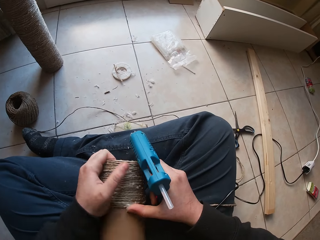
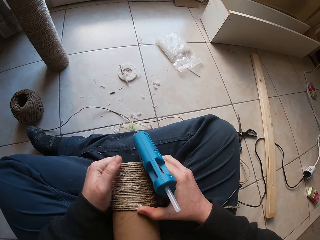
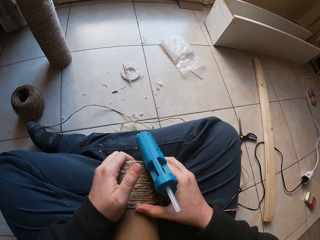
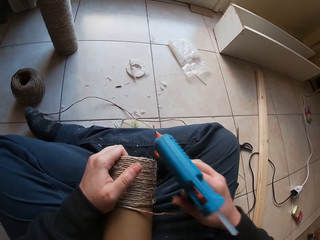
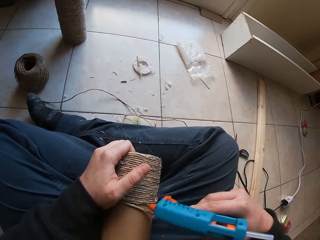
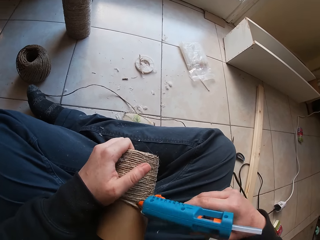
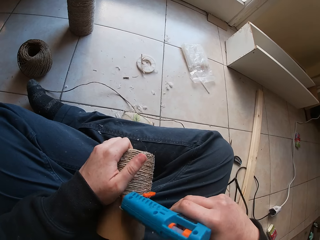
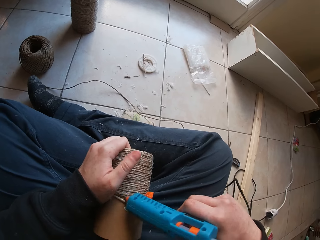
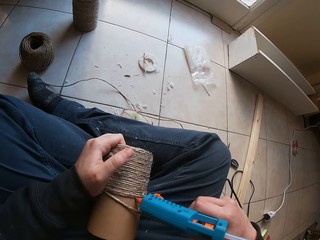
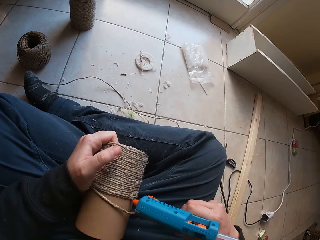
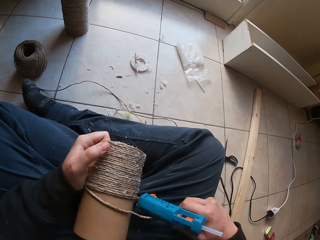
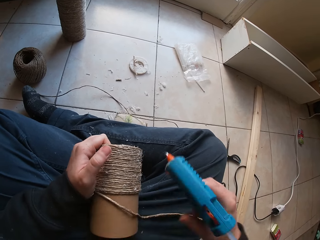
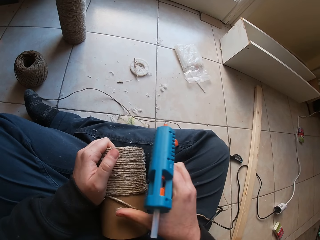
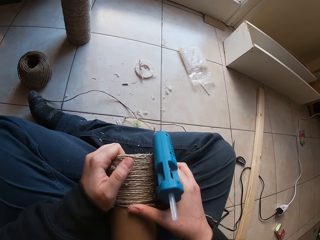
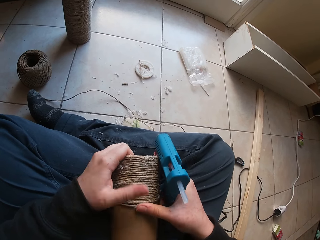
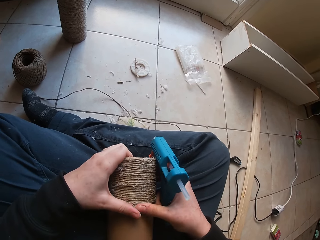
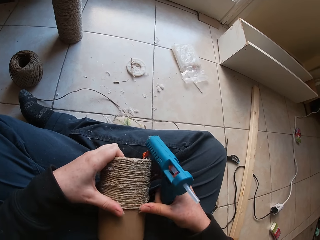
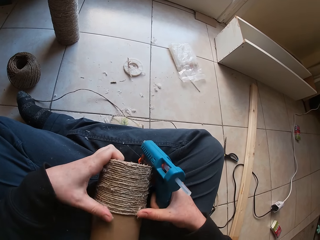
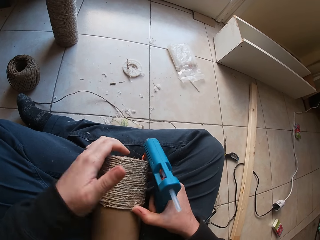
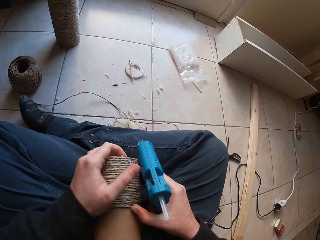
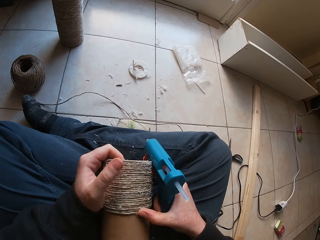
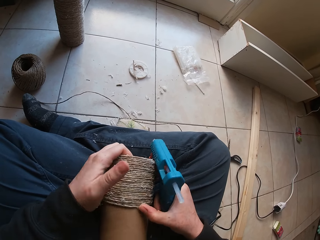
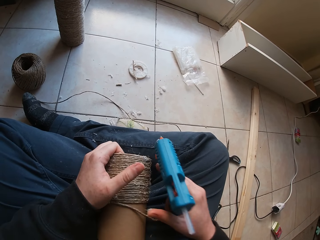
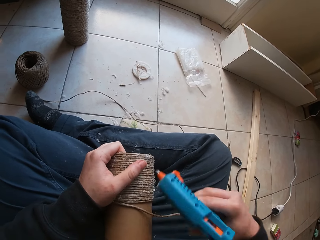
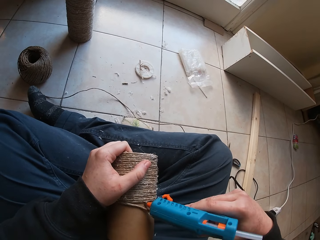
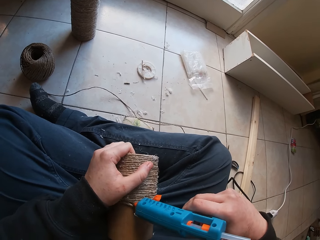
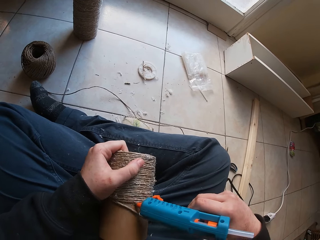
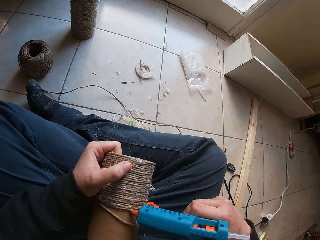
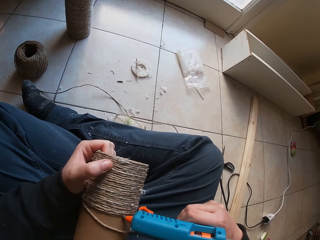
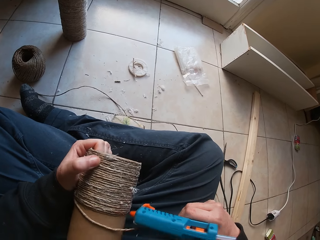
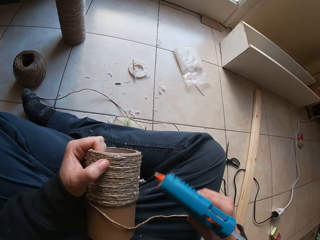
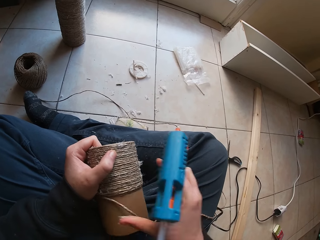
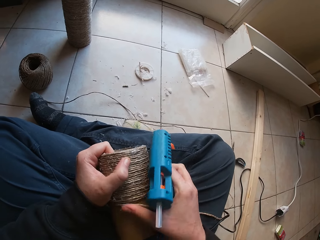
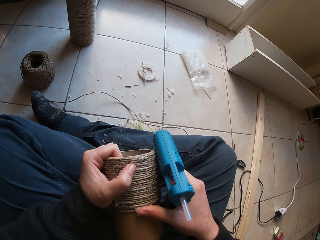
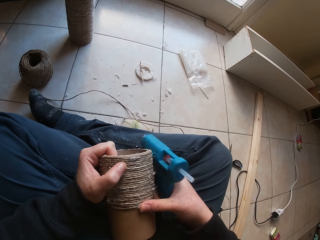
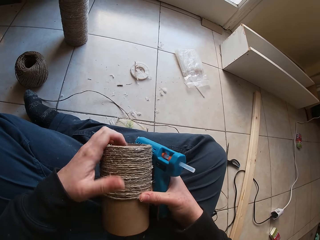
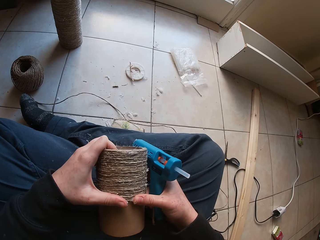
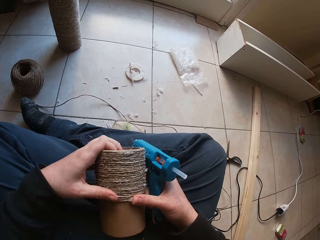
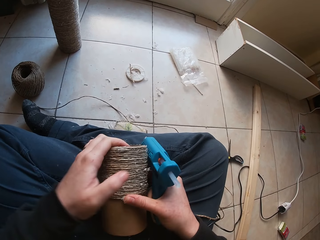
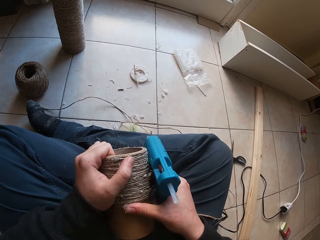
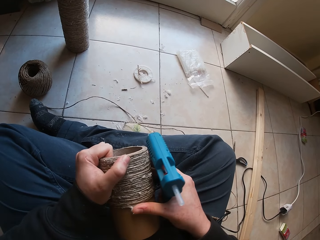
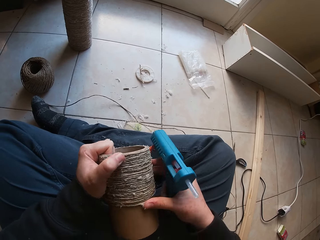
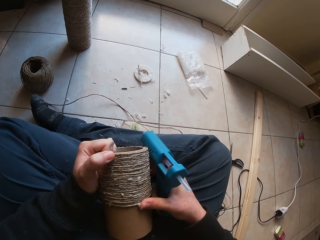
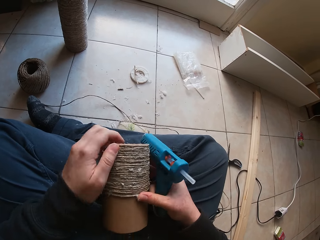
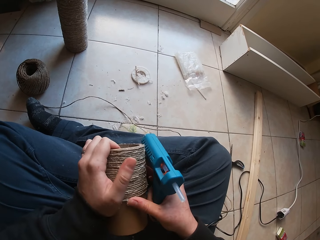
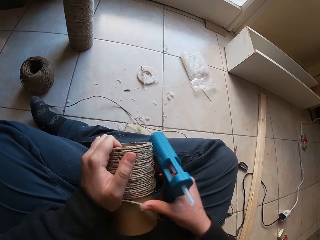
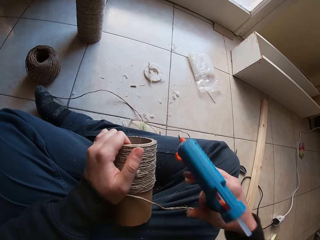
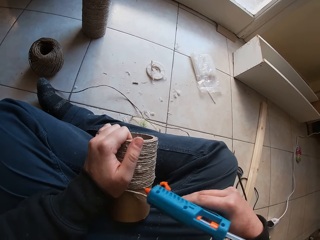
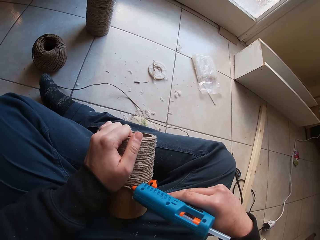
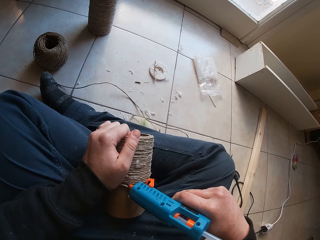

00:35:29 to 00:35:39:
The camera wearer touches the driller.

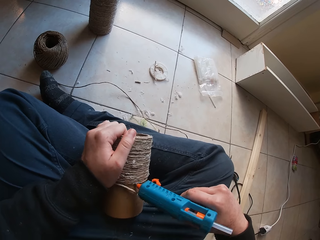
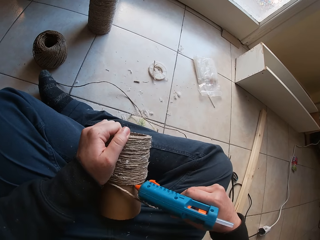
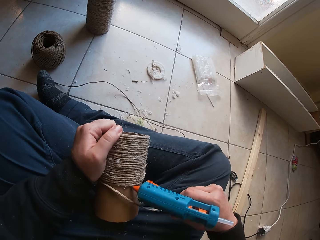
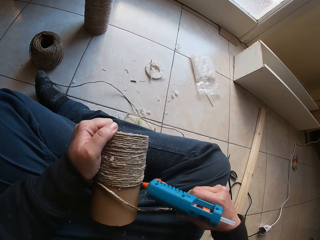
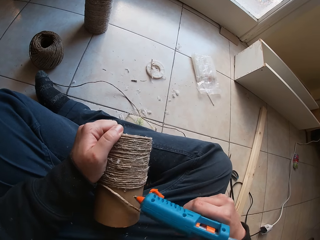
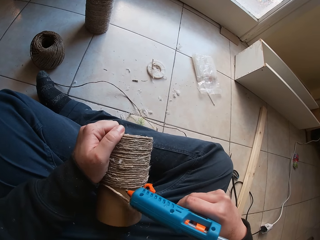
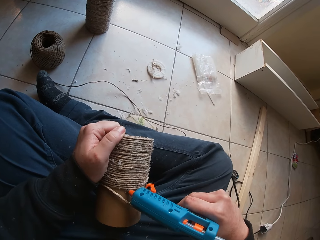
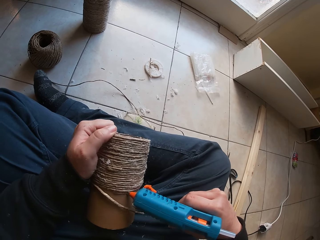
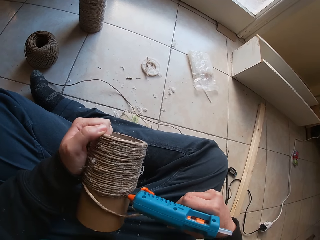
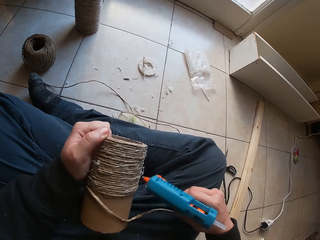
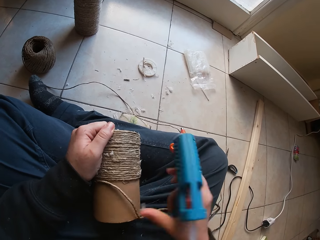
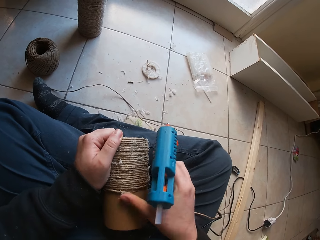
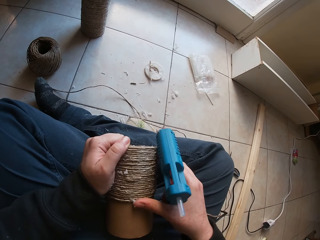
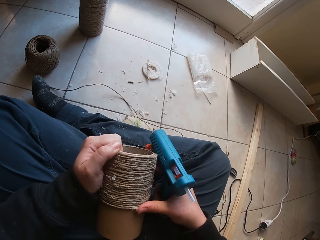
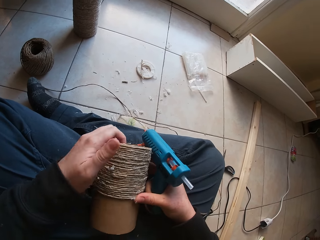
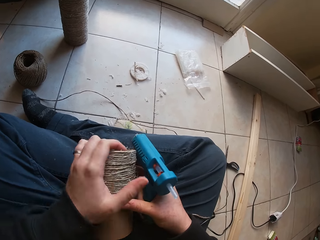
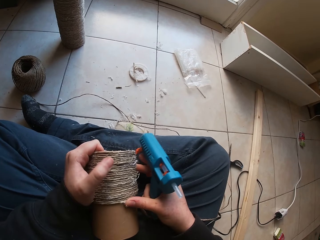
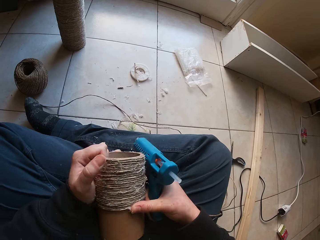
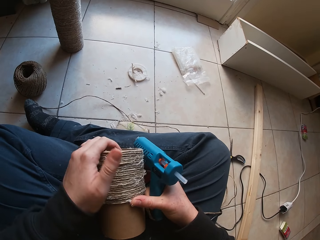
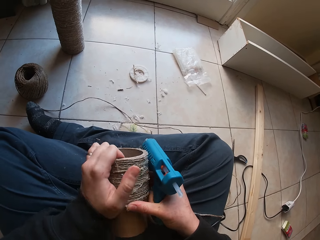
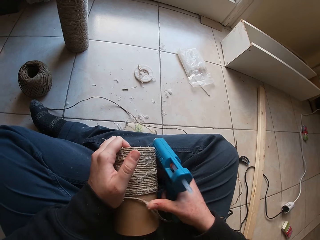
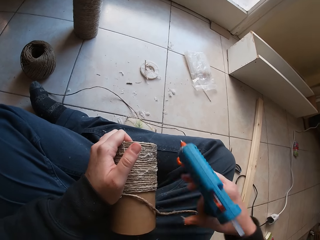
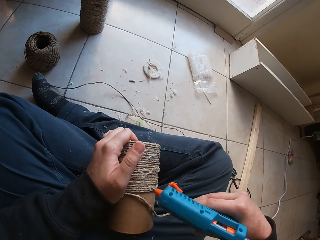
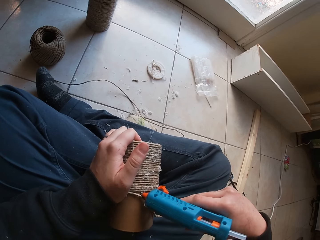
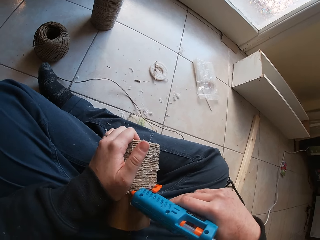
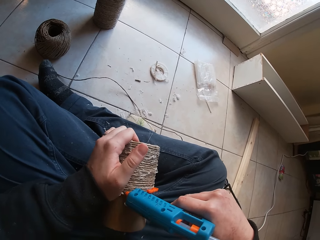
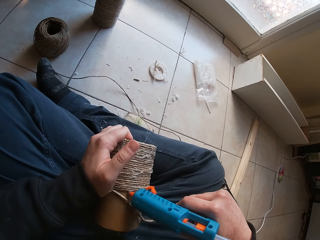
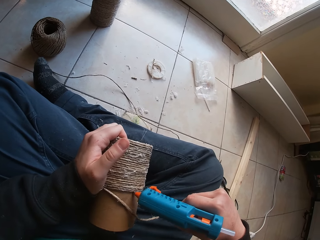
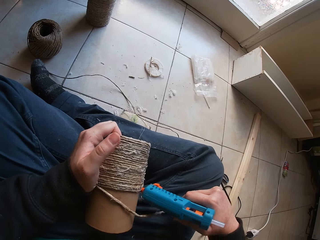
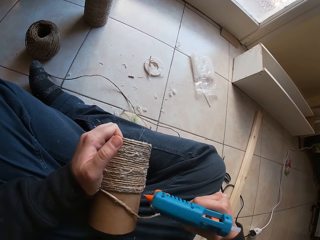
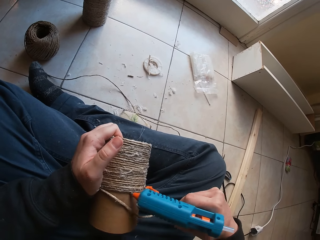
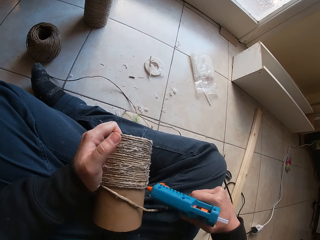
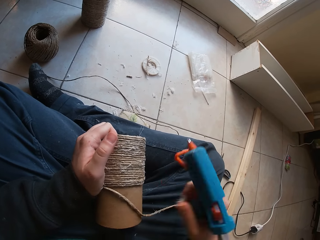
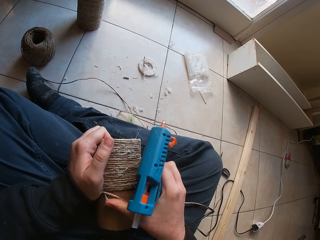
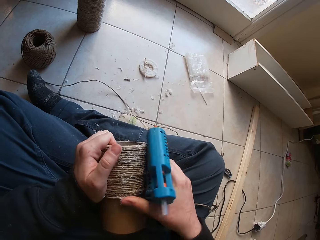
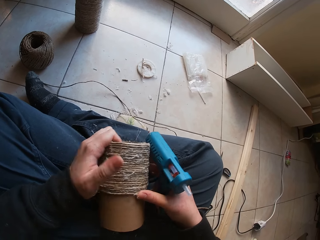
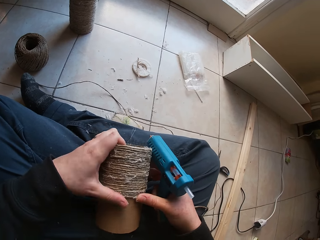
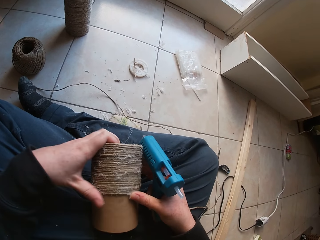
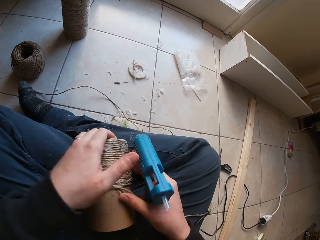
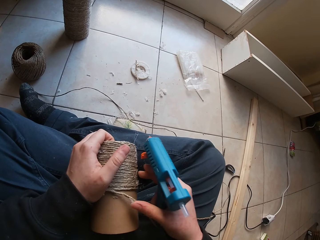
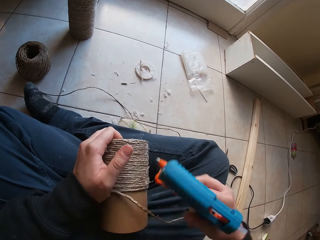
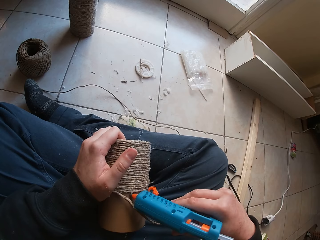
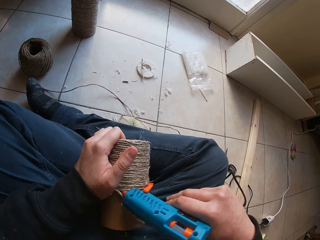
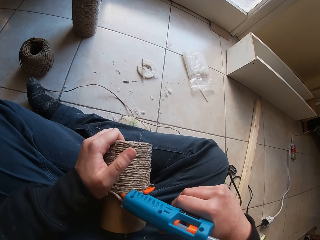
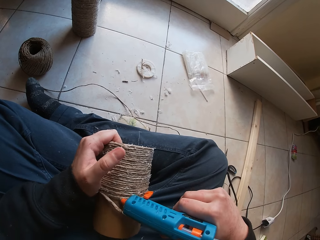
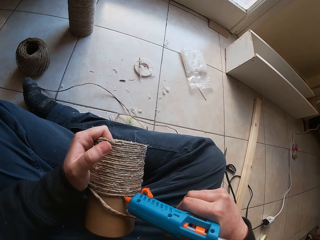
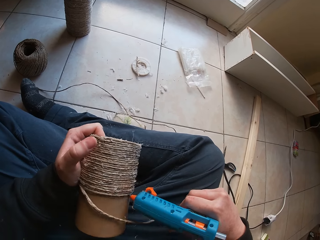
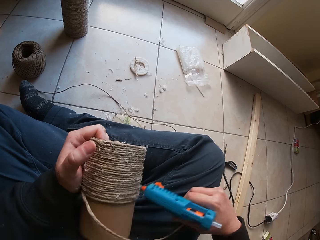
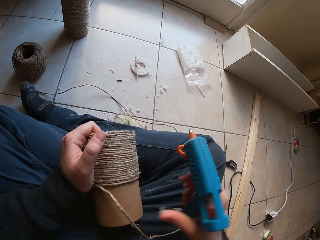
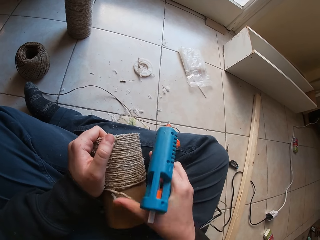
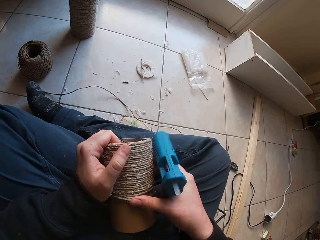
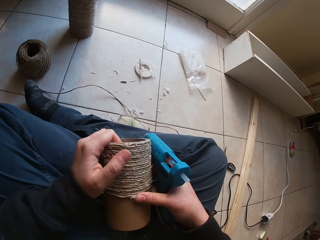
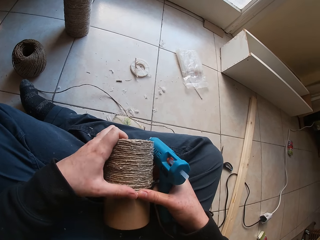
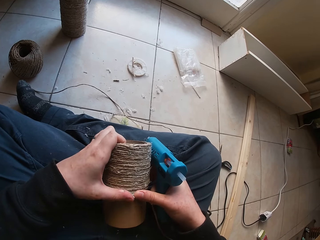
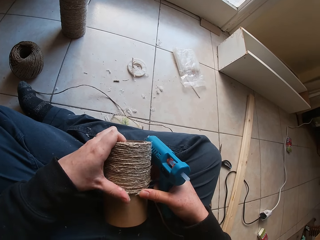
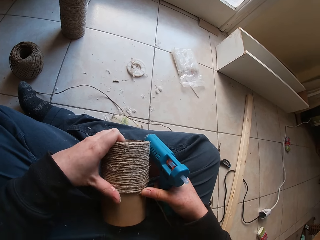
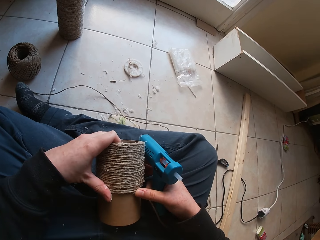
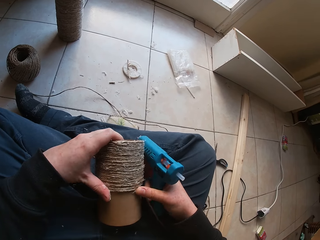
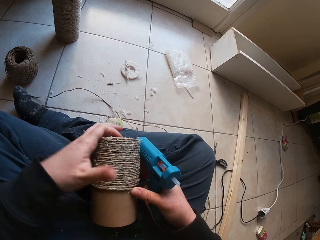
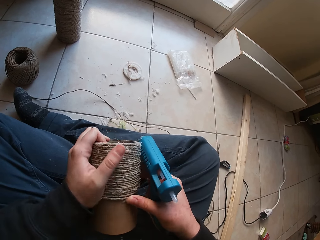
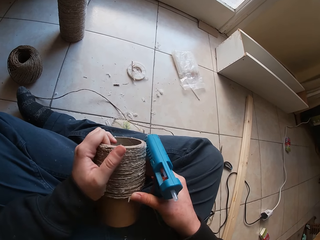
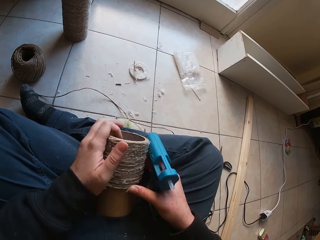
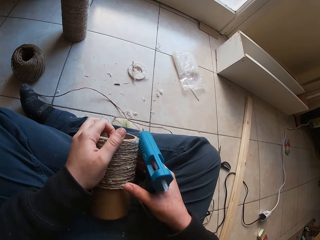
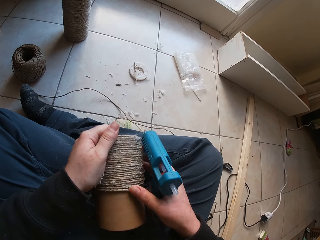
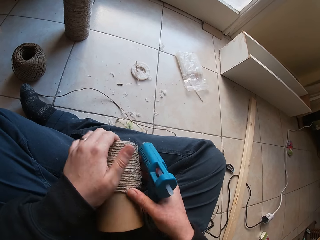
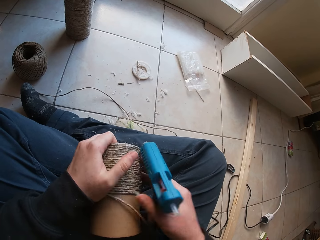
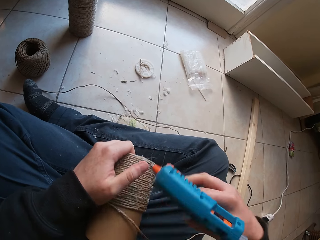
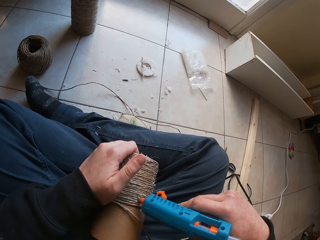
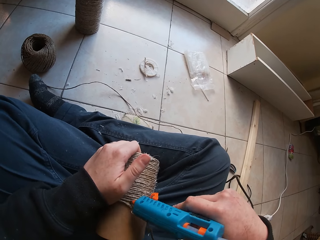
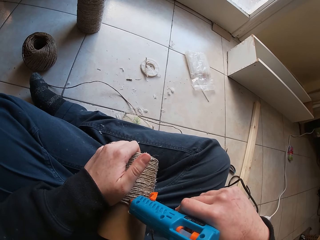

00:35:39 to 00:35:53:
The camera wearer touches the rope. They touch the driller. They touch the rope.
